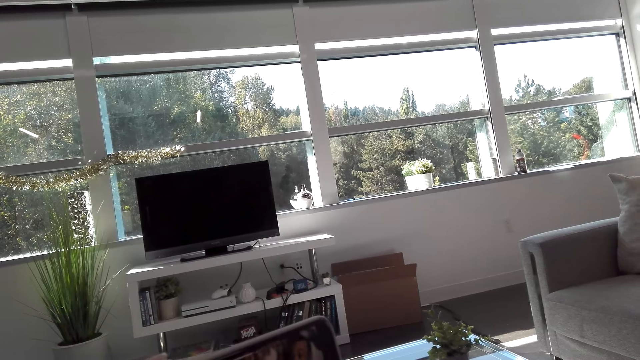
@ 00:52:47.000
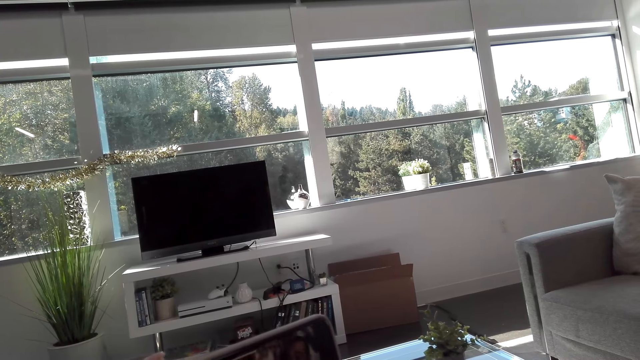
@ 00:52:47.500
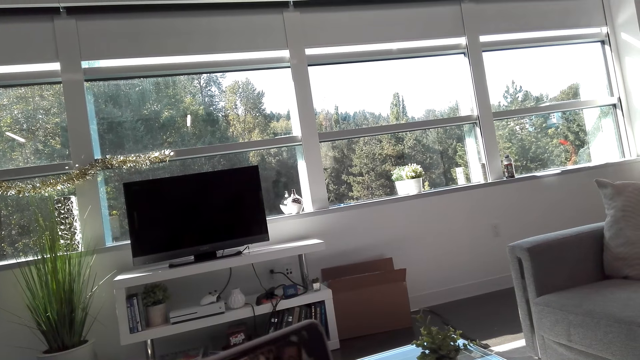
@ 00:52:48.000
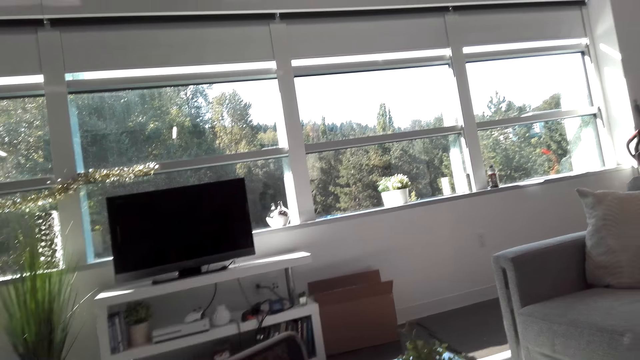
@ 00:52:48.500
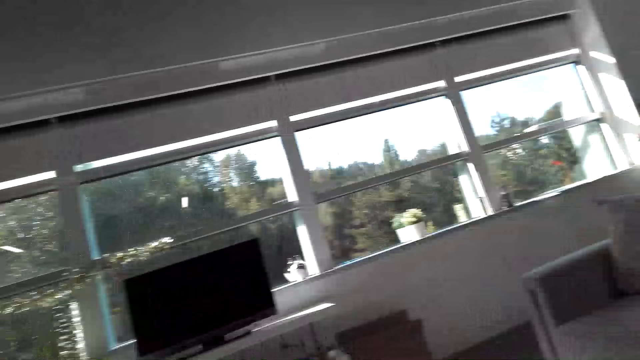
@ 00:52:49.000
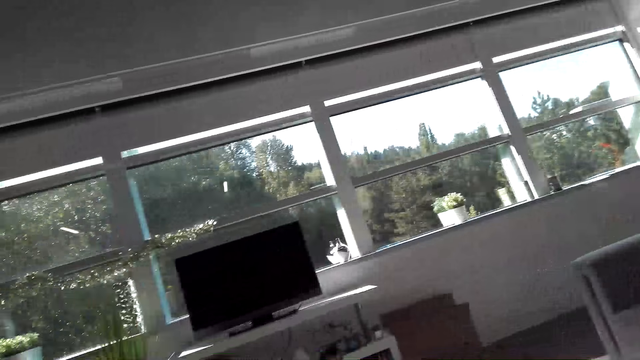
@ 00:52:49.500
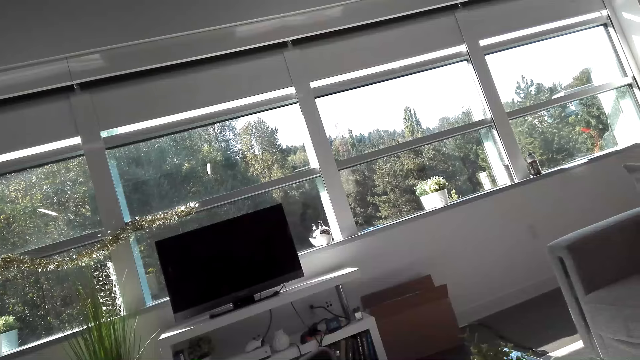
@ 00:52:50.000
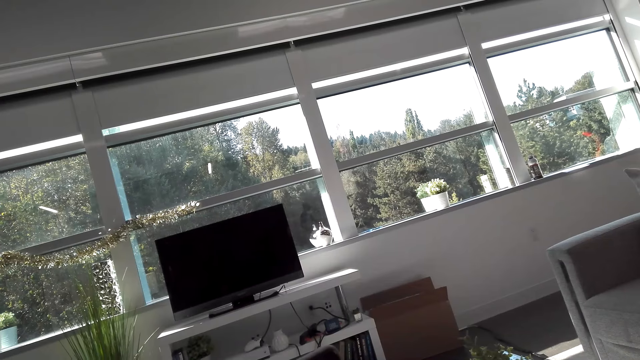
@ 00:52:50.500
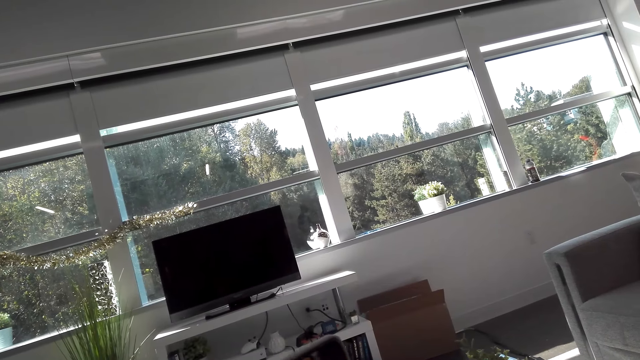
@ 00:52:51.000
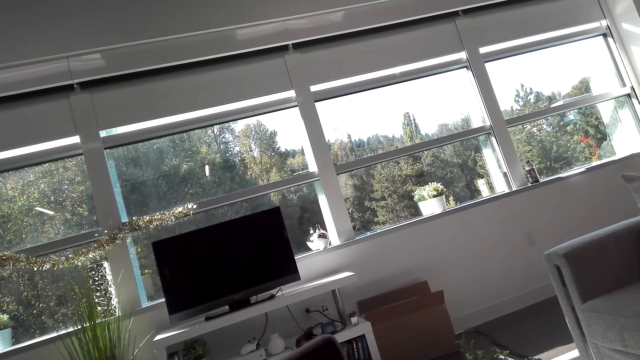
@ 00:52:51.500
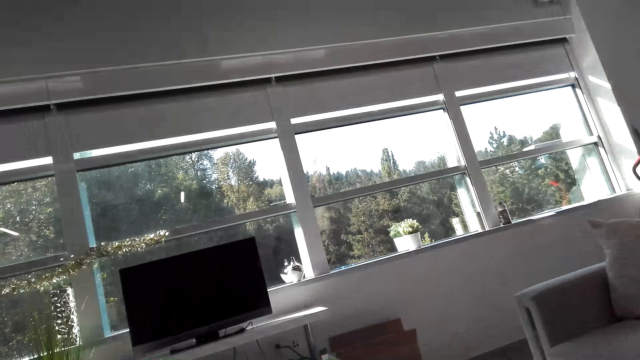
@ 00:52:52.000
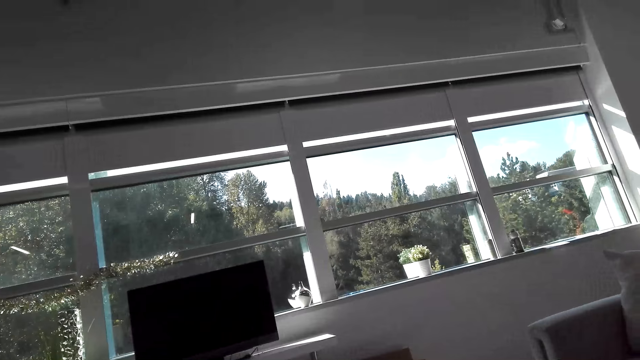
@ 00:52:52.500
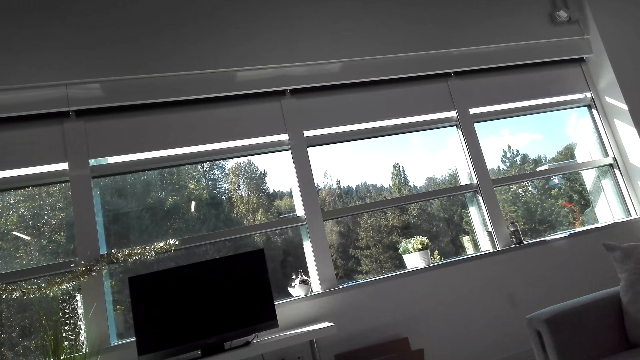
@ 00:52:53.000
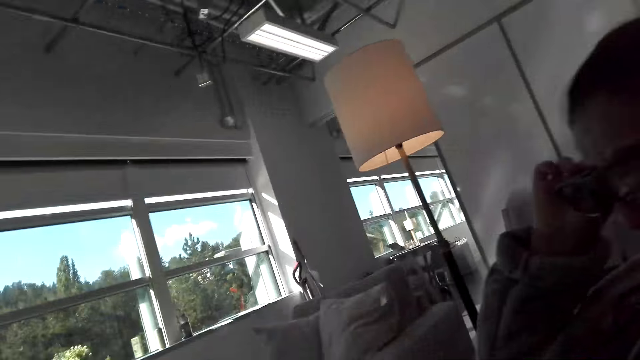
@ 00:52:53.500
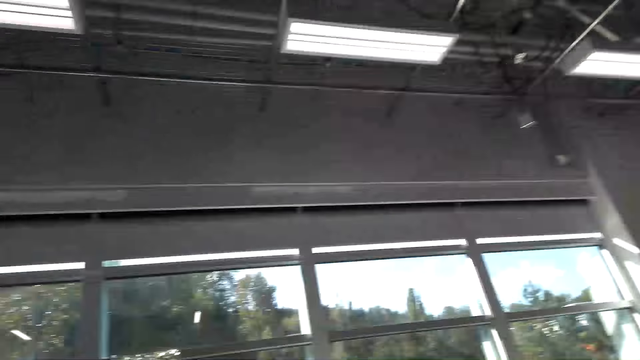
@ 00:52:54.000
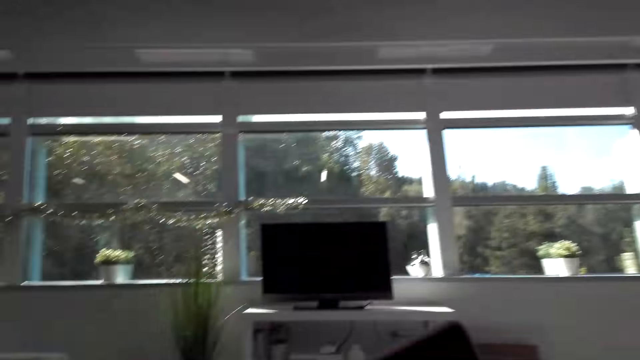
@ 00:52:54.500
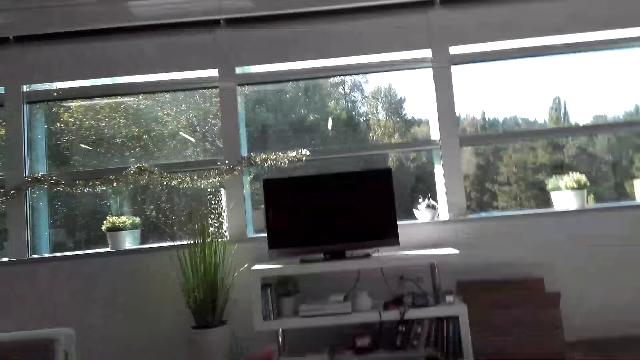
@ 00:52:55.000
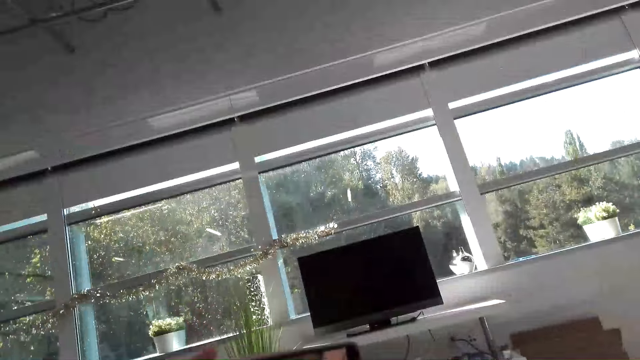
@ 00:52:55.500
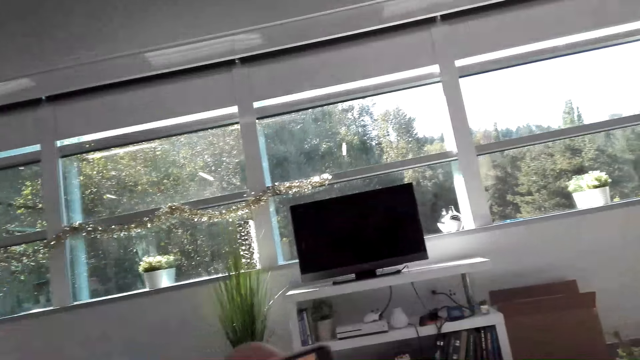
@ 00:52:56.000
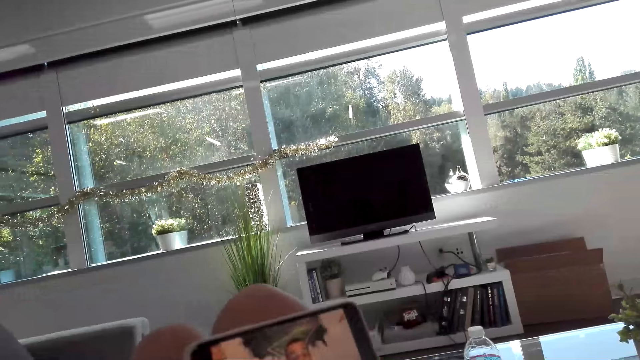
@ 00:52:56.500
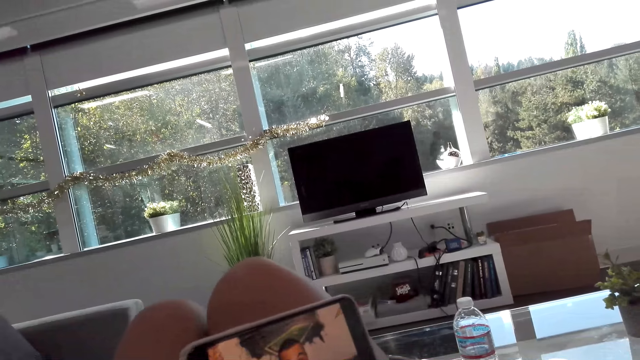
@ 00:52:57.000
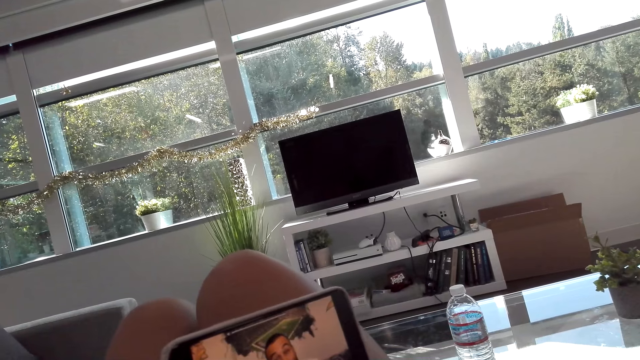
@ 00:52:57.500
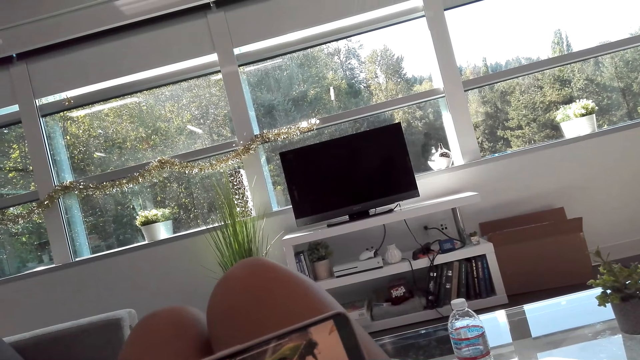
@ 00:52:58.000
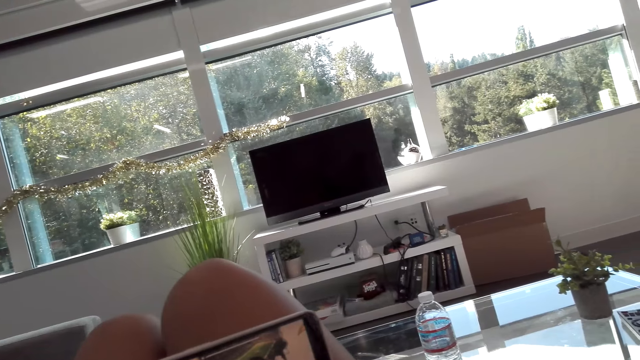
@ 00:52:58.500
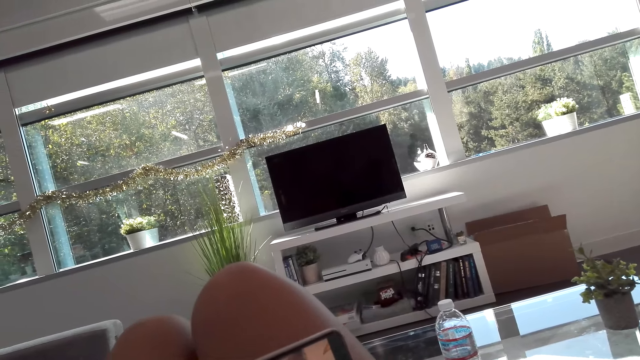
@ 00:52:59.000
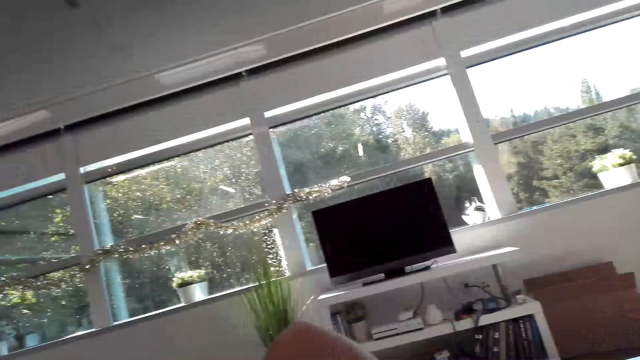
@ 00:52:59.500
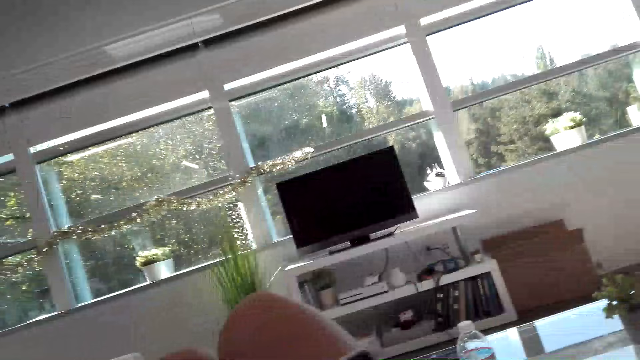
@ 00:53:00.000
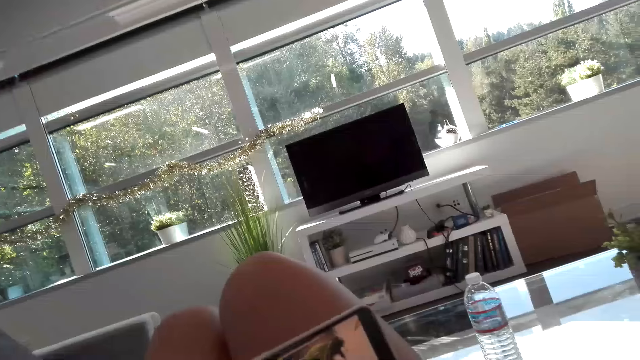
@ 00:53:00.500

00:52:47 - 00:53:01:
The camera wearer talks to a woman. The woman talks to the camera wearer. The camera wearer talks to the woman. They watch on the phone. The woman talks to the camera wearer.

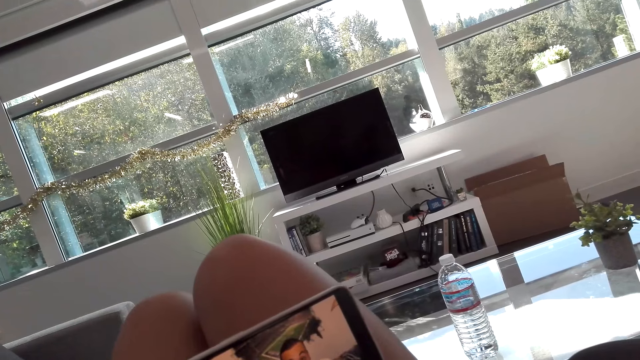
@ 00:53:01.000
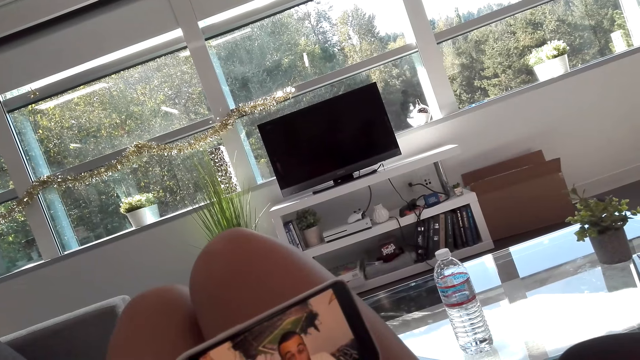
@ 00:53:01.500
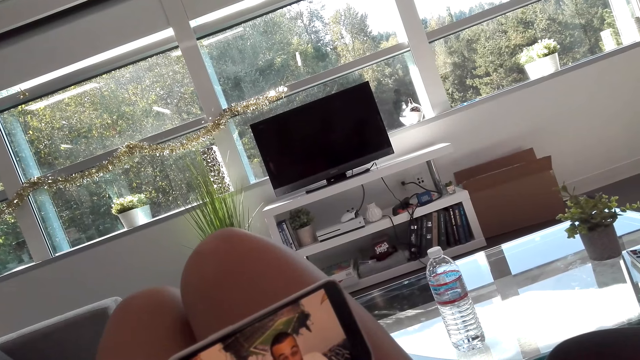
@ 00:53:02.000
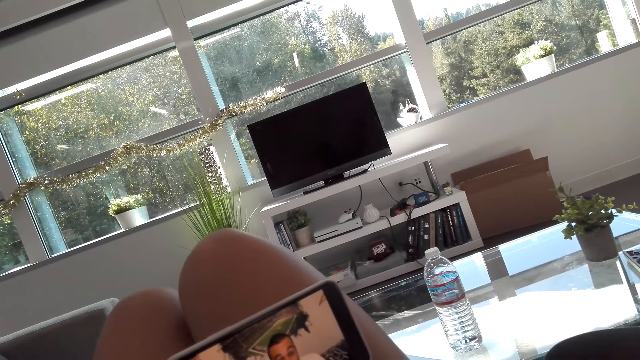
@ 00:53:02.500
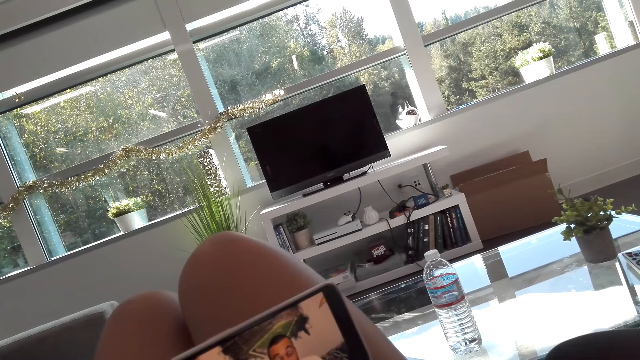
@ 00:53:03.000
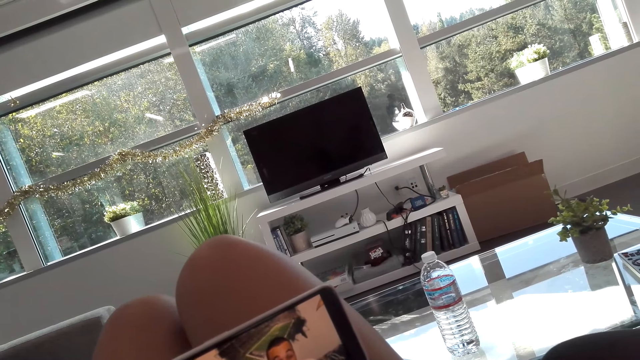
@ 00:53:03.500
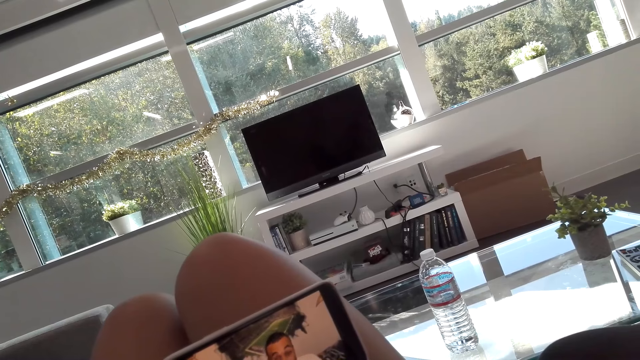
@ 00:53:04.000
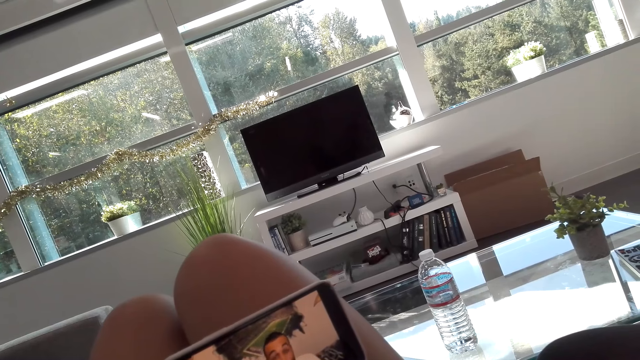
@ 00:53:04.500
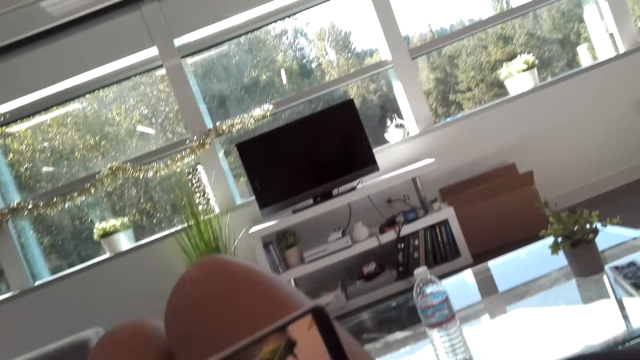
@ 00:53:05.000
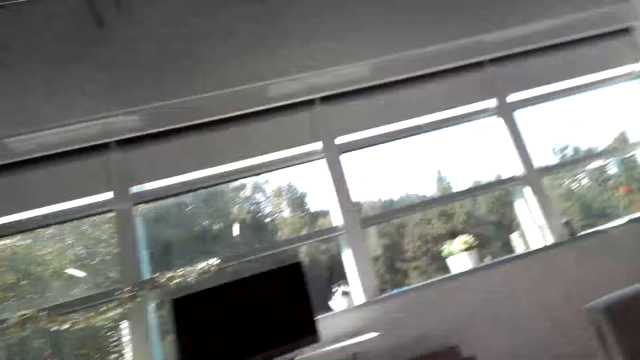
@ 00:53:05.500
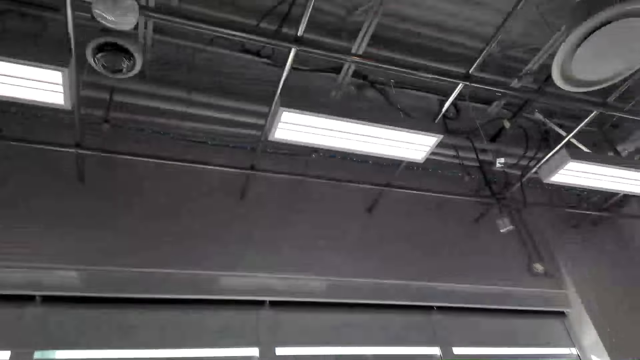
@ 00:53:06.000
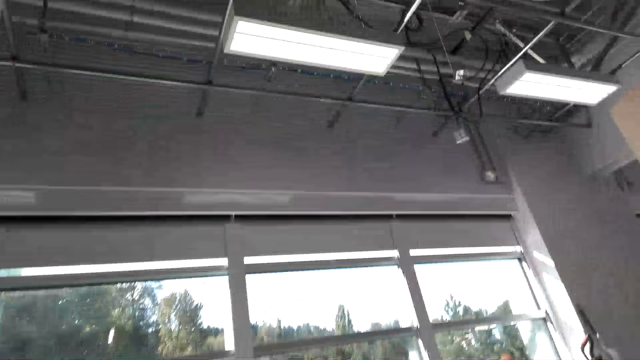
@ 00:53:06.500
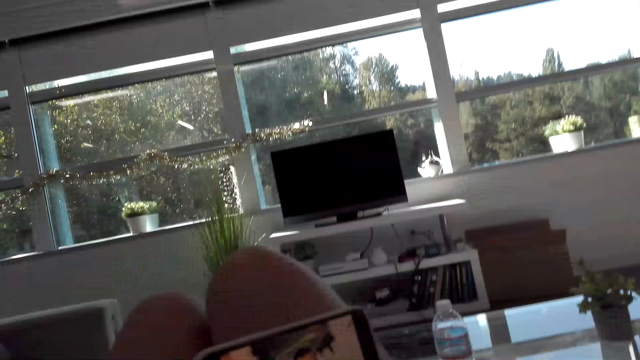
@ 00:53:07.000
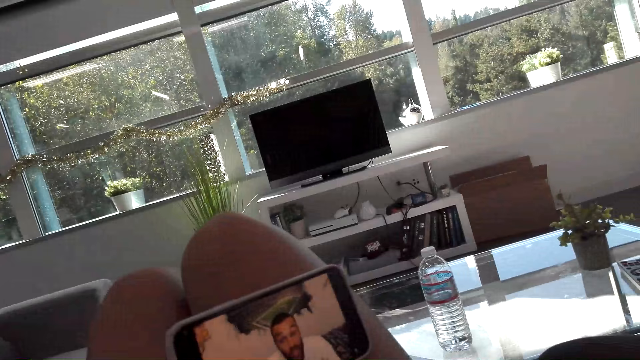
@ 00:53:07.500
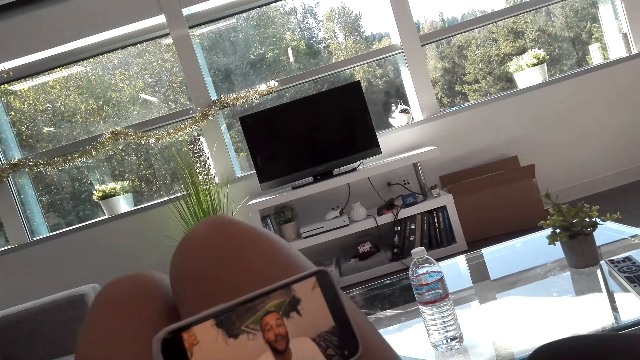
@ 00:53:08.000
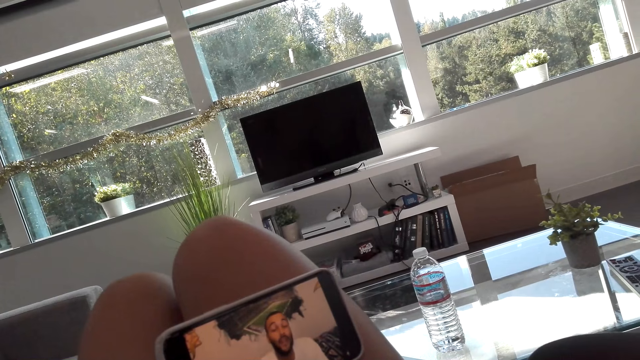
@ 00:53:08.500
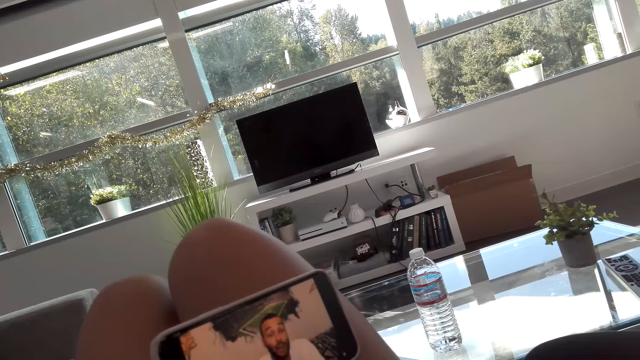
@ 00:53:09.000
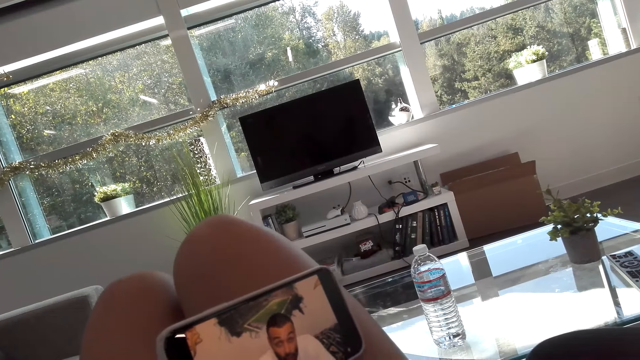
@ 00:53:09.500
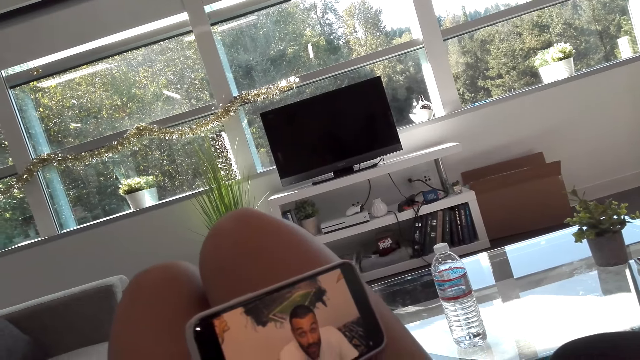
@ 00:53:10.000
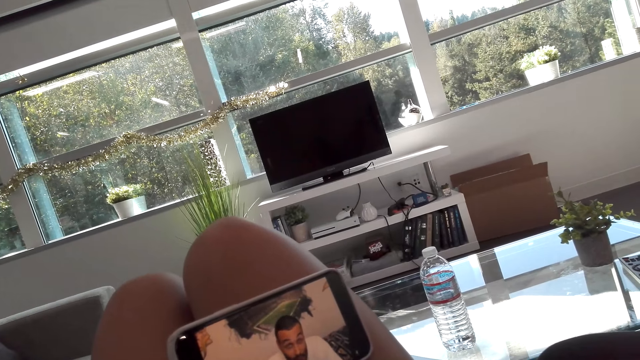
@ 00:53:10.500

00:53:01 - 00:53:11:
The camera wearer watches from the phone. A woman talks to the camera wearer. The camera wearer talks to the woman. They look around. They watch on the phone.
